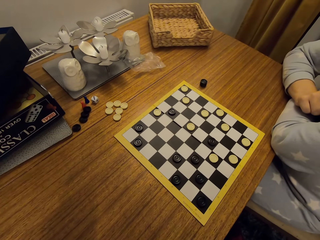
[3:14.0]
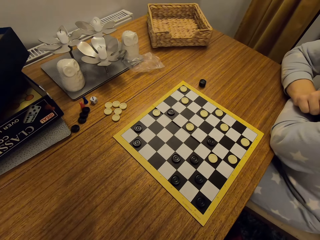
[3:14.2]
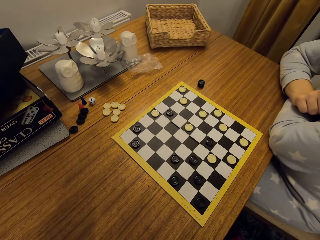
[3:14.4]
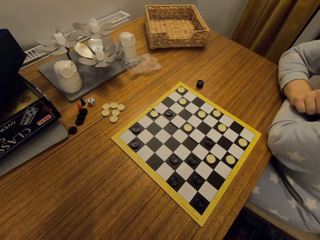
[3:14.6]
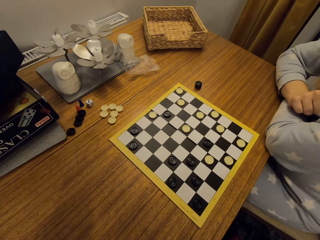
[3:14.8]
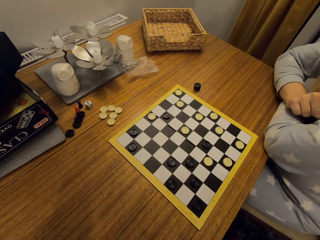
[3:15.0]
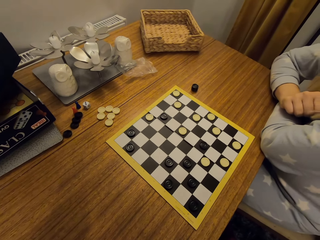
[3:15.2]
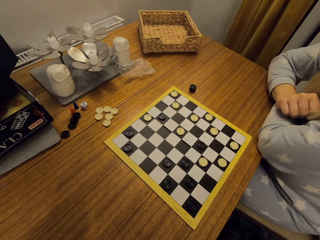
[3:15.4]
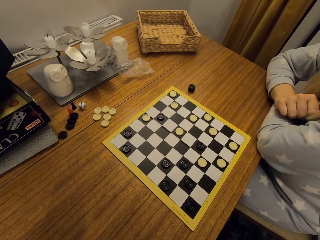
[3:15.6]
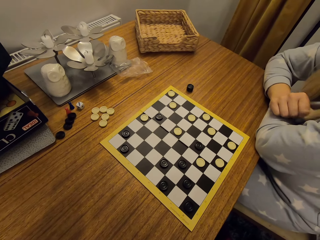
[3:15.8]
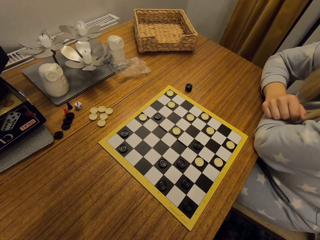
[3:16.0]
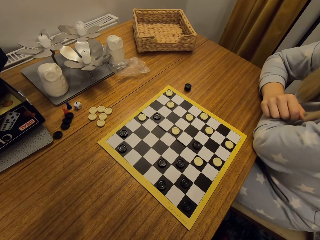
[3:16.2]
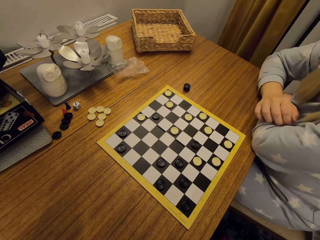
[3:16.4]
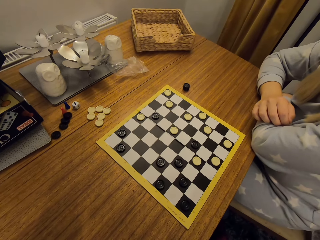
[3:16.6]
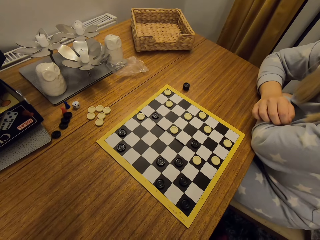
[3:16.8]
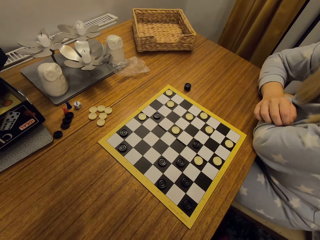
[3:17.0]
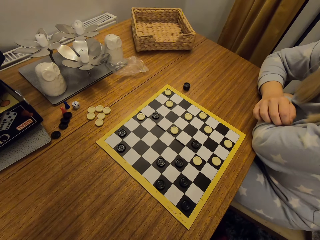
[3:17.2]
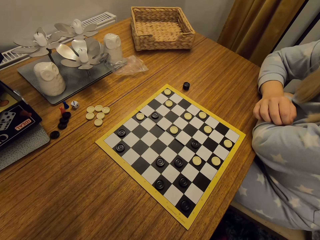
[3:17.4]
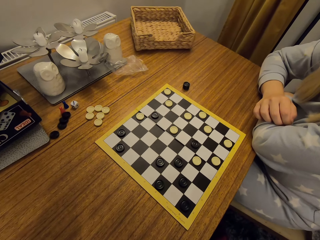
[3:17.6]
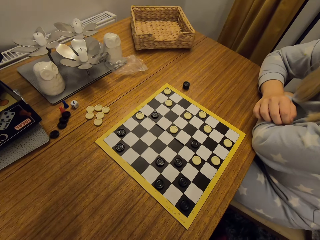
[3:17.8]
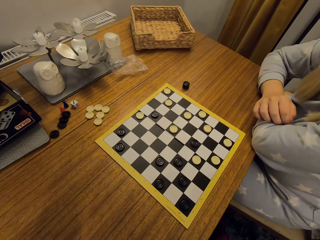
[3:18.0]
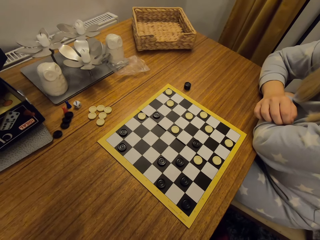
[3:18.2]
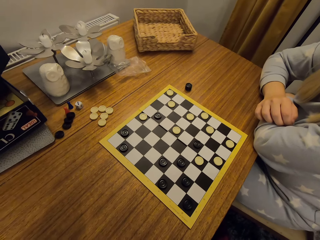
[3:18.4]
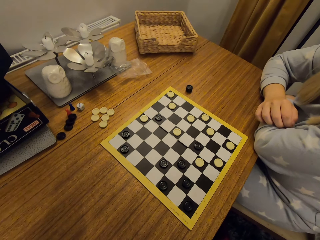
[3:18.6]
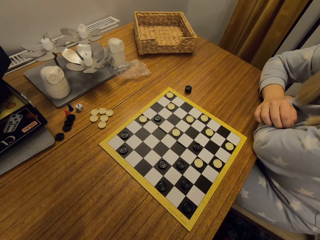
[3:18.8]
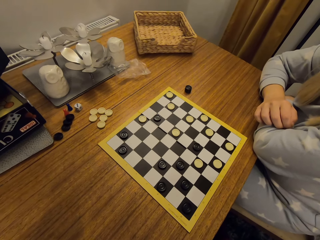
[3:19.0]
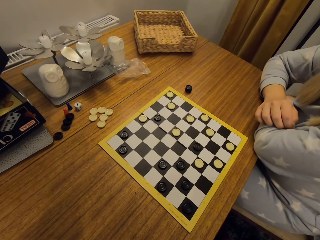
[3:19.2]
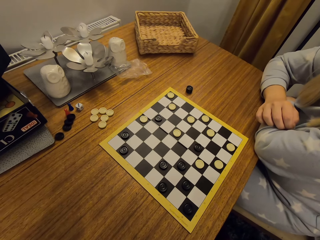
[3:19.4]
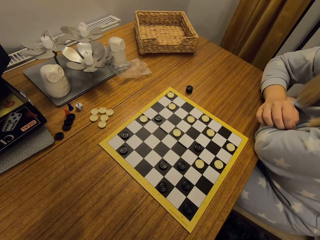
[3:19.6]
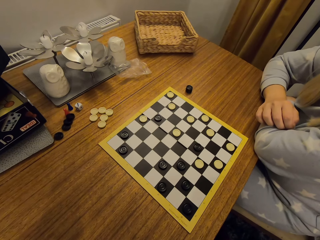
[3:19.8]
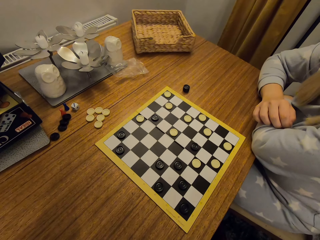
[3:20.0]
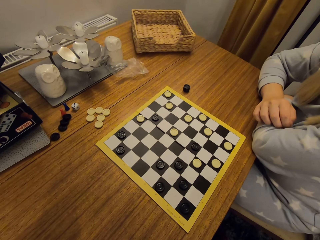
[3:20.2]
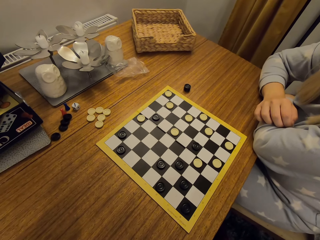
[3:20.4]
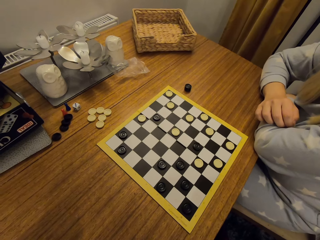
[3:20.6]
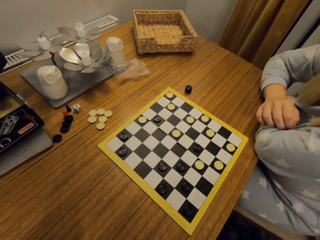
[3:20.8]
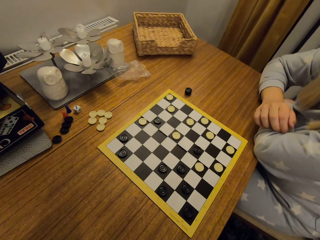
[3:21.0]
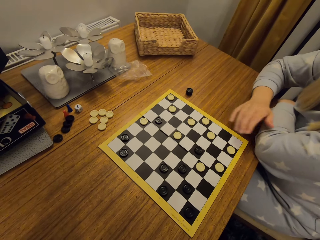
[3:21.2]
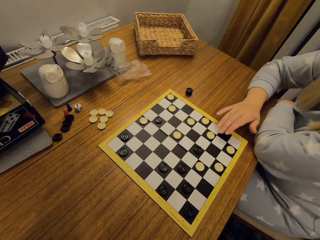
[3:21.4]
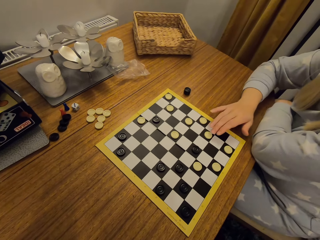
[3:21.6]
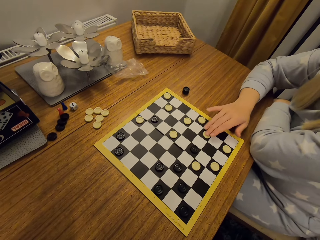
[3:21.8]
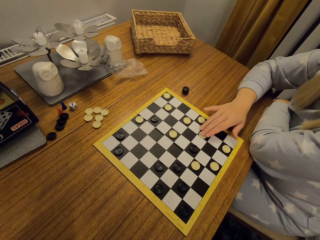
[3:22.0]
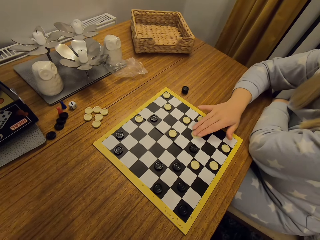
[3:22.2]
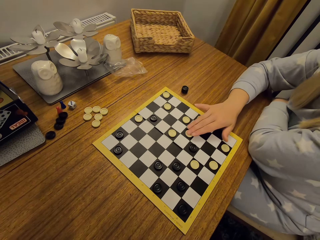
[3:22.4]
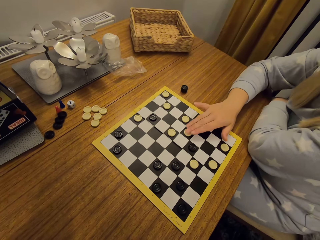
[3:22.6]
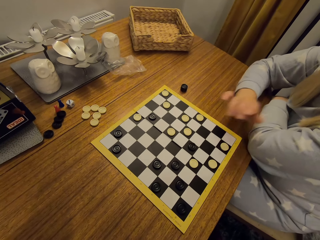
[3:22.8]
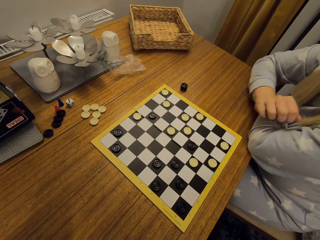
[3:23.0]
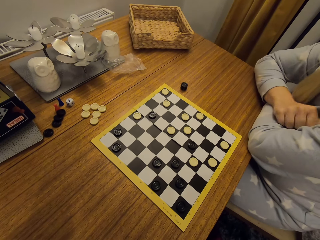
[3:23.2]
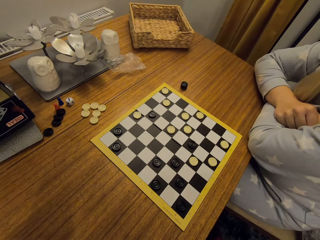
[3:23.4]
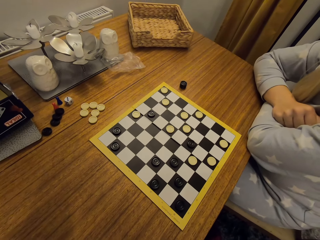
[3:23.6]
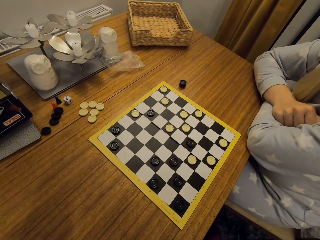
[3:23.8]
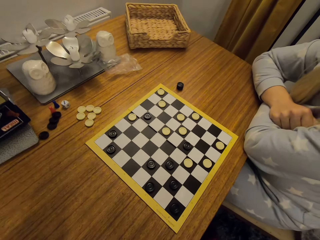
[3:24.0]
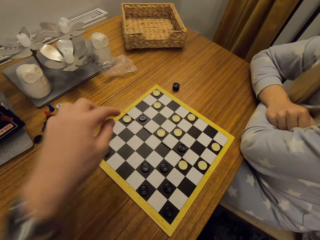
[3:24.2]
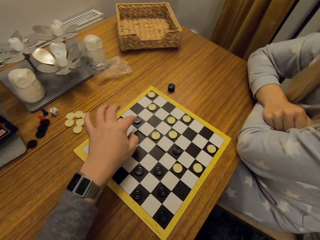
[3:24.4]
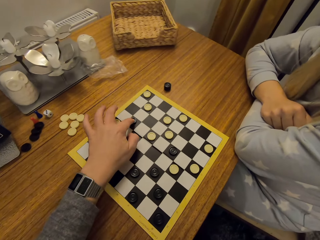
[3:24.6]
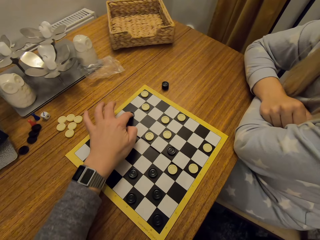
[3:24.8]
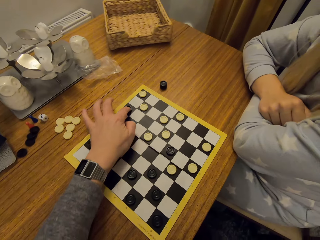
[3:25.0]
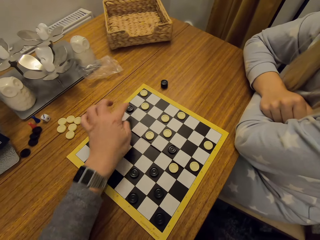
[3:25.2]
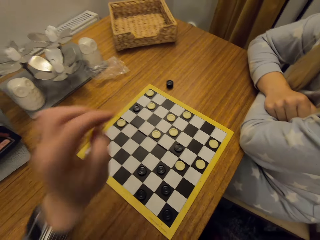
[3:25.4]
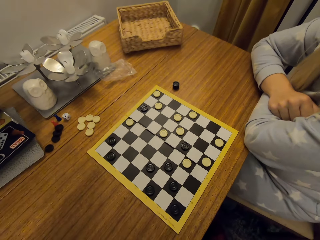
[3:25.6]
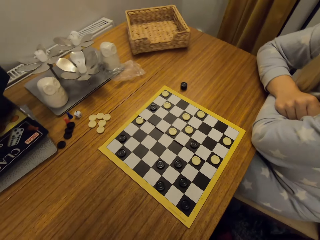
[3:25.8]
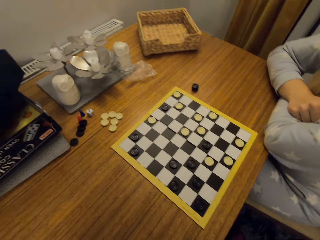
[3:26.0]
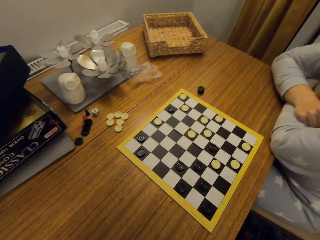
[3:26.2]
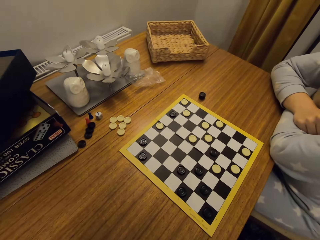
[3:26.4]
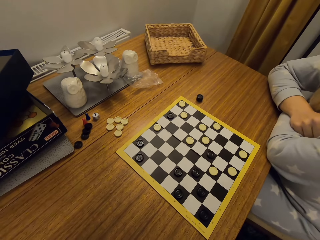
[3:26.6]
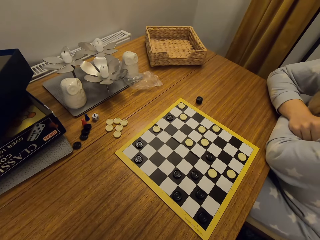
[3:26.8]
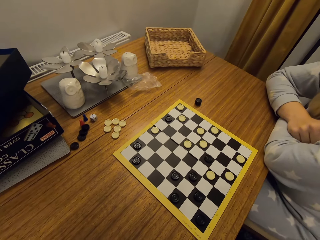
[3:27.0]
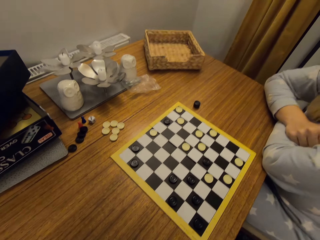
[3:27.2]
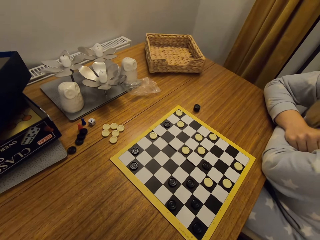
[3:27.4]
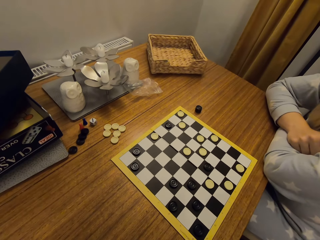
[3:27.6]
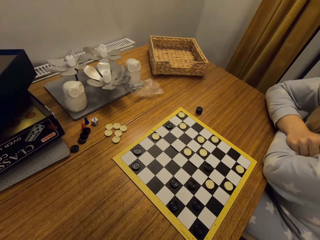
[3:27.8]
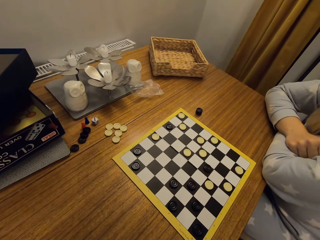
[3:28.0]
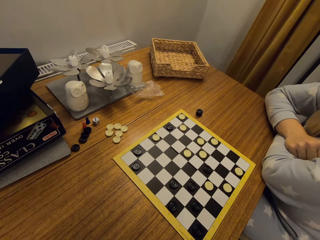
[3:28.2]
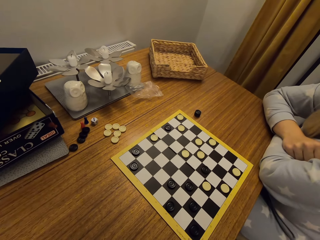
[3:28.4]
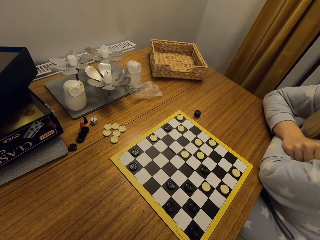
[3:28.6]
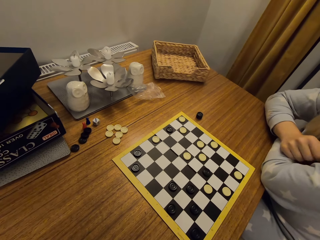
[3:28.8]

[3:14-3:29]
A woman moves a disc. The camera wearer moves a disc. They look at the board.

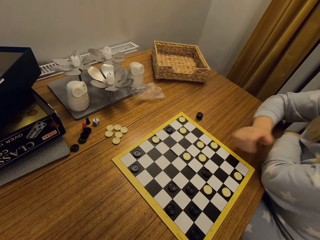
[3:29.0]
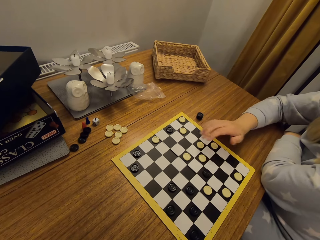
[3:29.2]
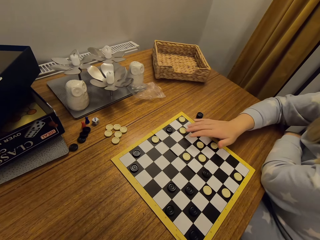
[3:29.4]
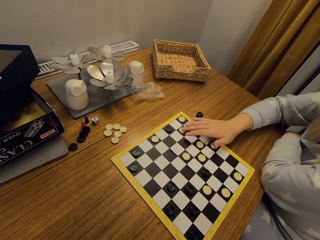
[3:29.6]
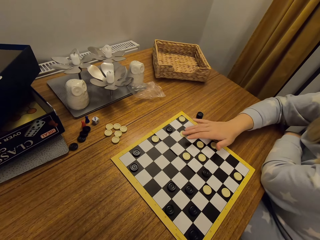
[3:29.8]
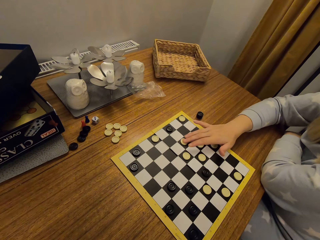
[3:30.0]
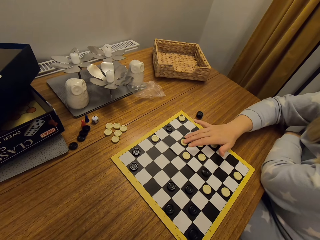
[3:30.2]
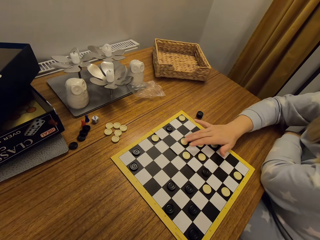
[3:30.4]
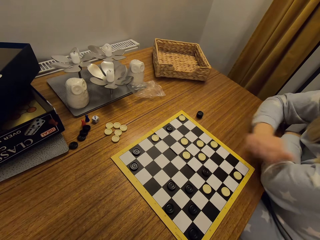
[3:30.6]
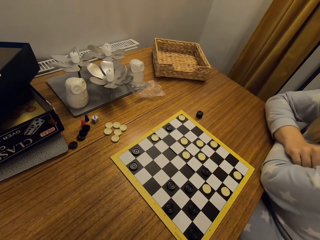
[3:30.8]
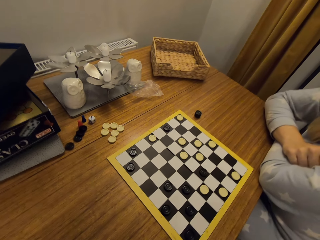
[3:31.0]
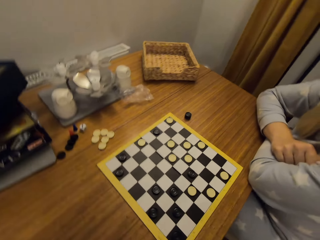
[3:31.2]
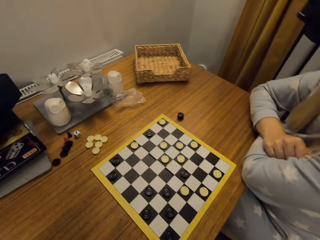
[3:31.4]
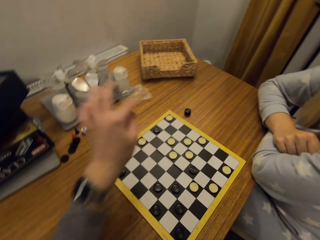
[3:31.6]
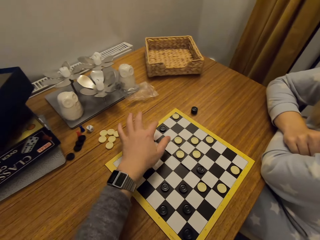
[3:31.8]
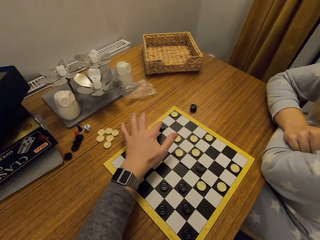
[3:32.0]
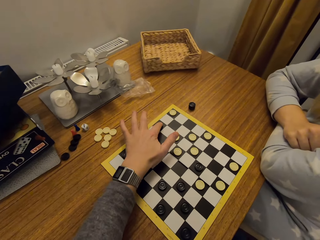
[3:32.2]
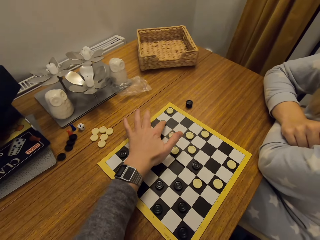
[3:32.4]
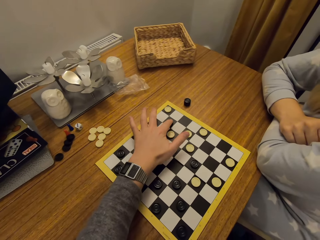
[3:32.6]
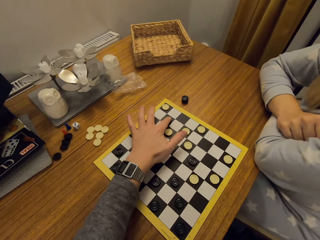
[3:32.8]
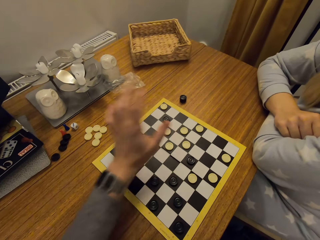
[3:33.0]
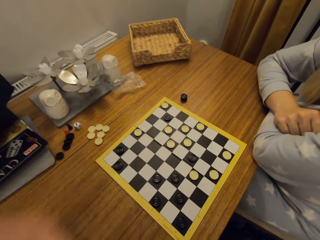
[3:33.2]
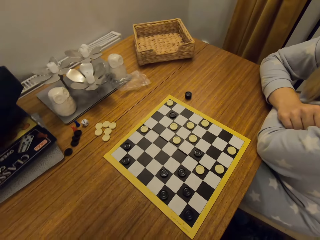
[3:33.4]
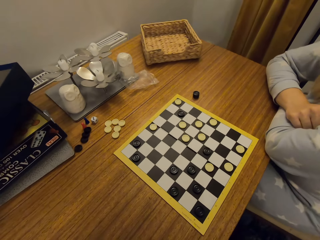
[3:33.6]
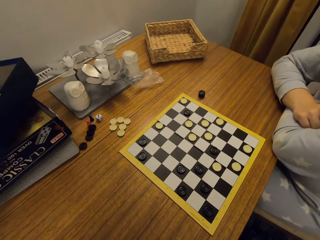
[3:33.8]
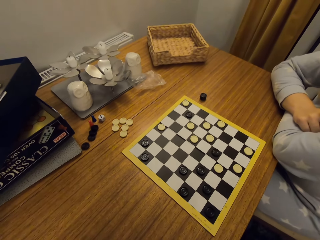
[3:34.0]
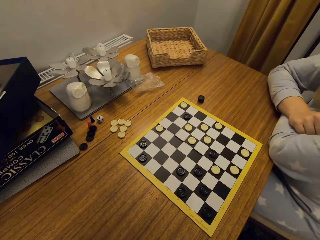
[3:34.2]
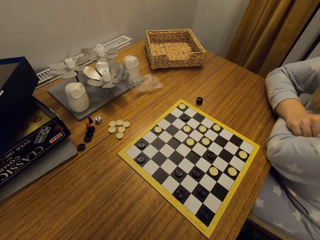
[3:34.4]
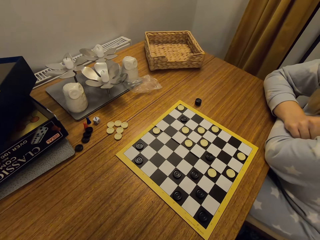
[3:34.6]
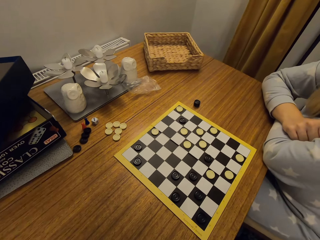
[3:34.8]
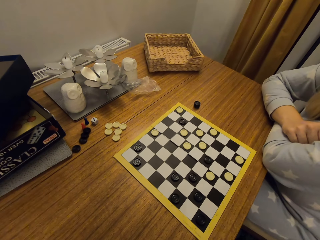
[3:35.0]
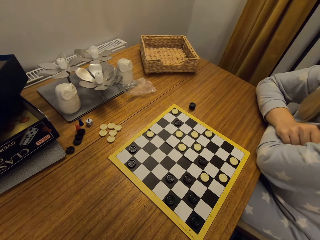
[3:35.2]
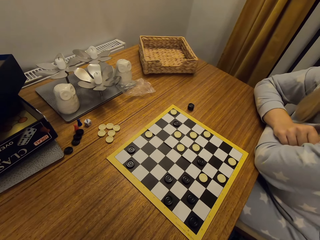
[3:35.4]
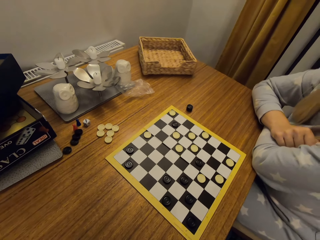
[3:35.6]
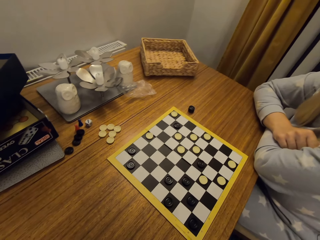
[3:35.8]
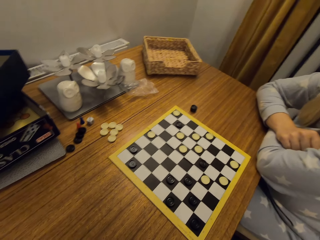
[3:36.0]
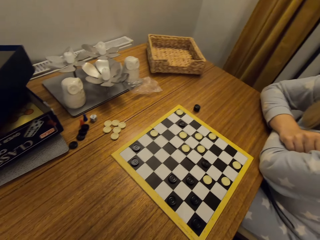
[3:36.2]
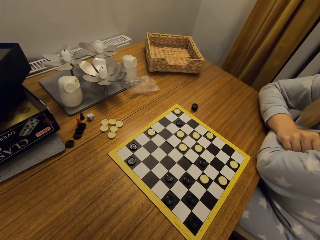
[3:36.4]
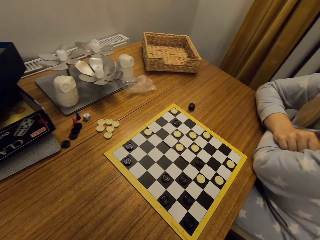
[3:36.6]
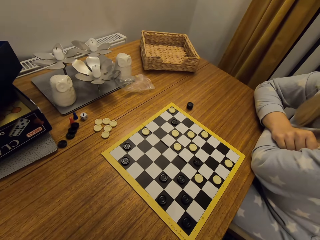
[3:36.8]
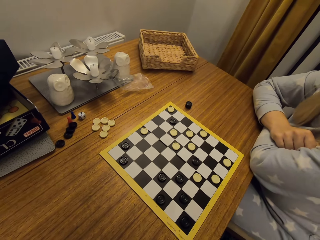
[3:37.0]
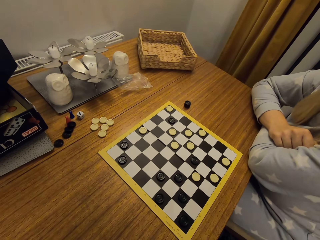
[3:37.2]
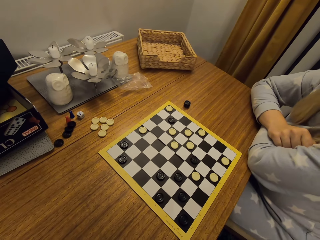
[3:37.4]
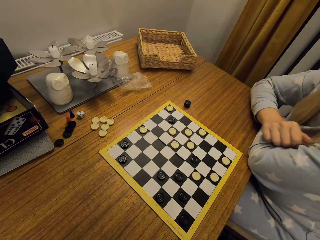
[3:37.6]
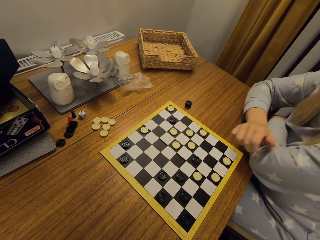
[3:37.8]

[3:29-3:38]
A woman moves a disc. The camera wearer moves a disc. They look at the board.
